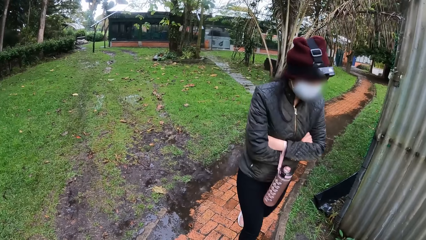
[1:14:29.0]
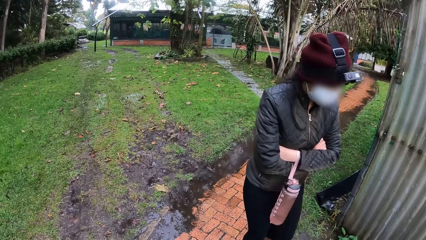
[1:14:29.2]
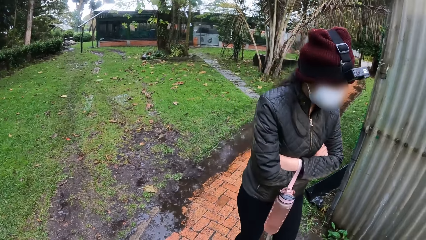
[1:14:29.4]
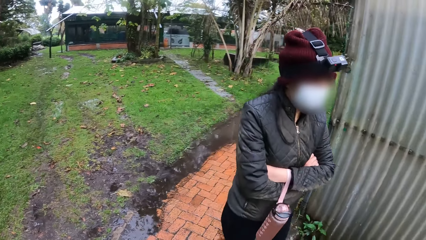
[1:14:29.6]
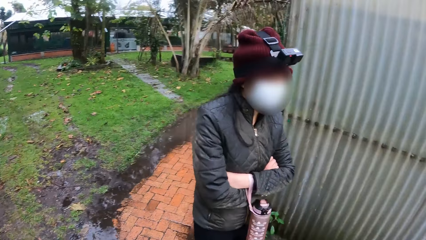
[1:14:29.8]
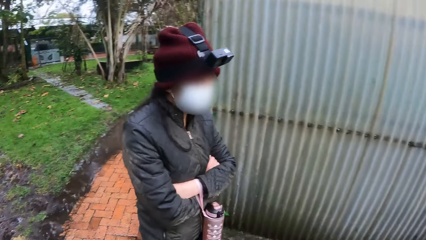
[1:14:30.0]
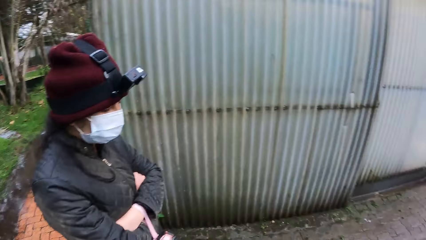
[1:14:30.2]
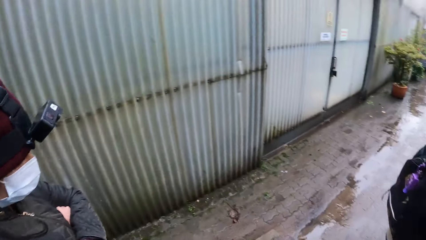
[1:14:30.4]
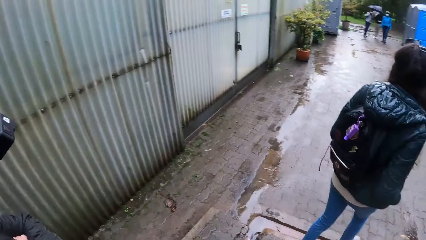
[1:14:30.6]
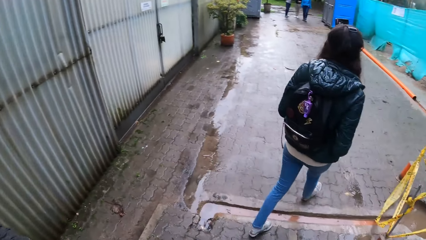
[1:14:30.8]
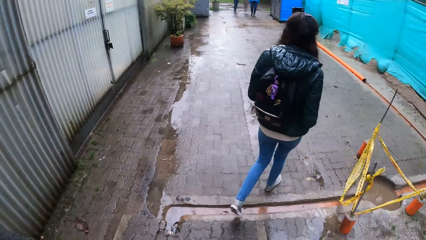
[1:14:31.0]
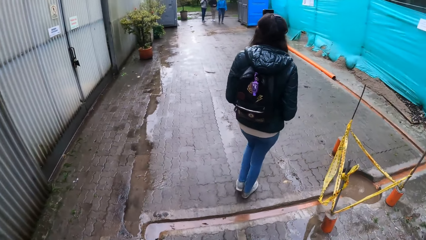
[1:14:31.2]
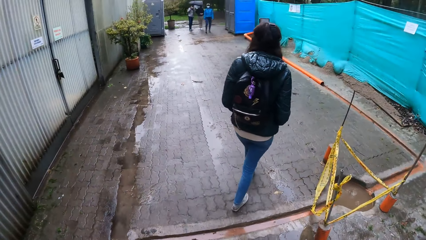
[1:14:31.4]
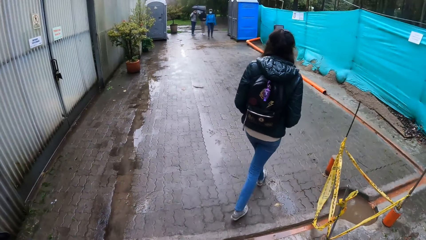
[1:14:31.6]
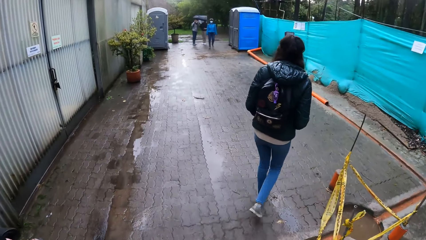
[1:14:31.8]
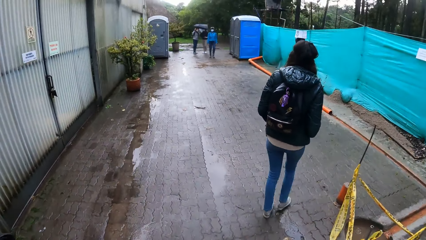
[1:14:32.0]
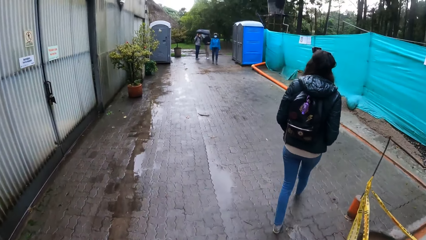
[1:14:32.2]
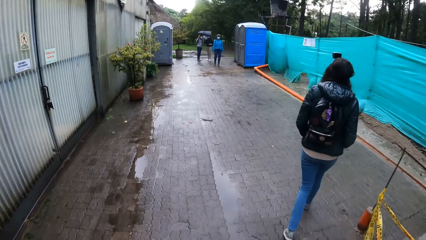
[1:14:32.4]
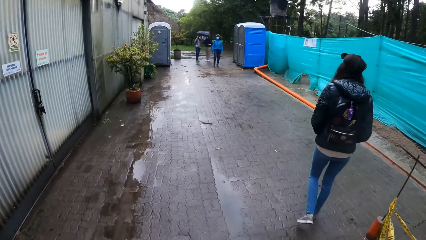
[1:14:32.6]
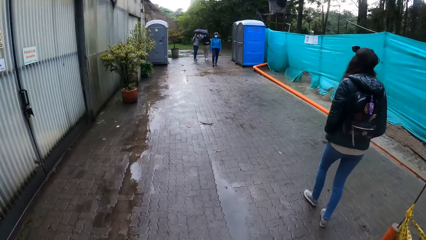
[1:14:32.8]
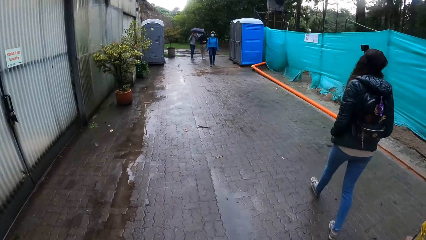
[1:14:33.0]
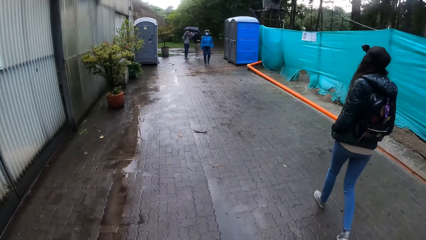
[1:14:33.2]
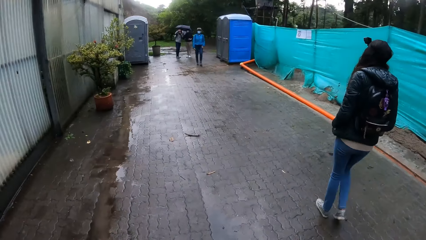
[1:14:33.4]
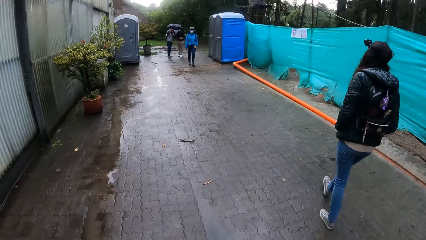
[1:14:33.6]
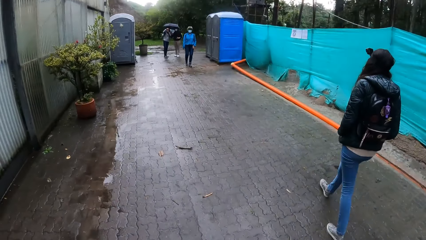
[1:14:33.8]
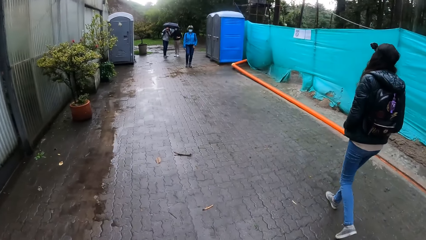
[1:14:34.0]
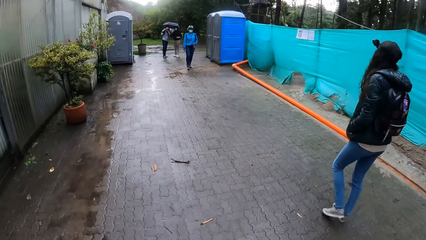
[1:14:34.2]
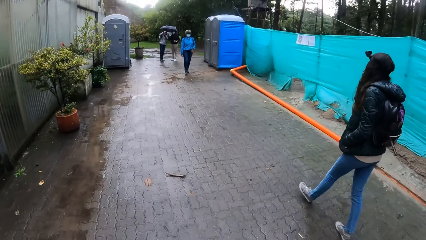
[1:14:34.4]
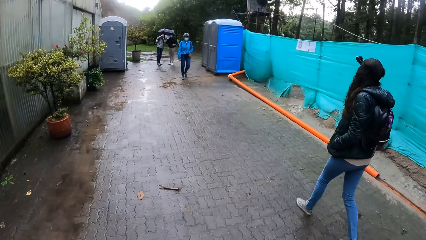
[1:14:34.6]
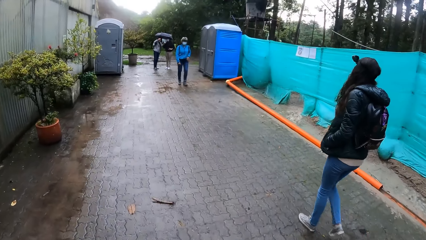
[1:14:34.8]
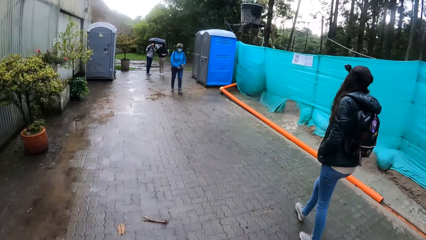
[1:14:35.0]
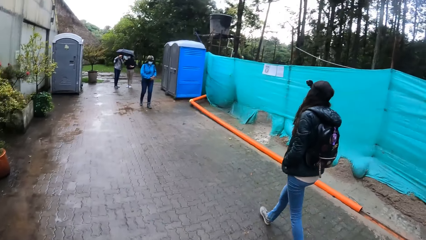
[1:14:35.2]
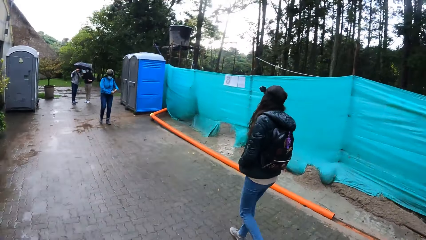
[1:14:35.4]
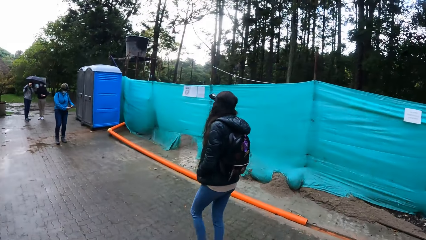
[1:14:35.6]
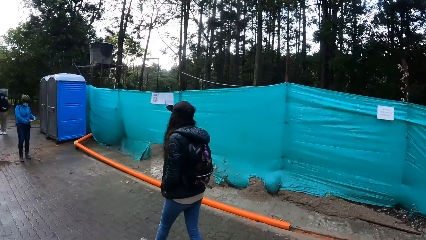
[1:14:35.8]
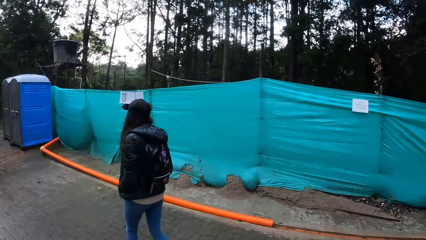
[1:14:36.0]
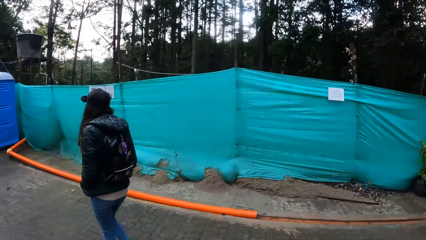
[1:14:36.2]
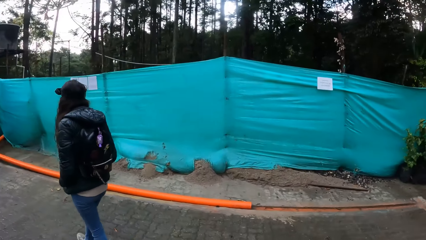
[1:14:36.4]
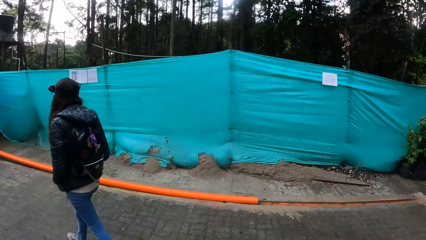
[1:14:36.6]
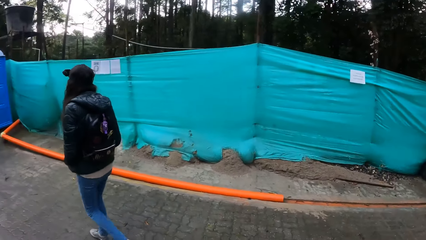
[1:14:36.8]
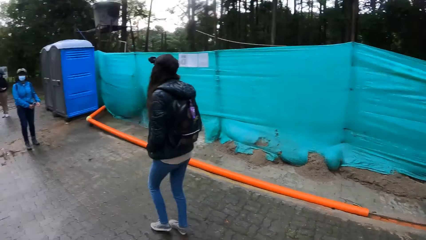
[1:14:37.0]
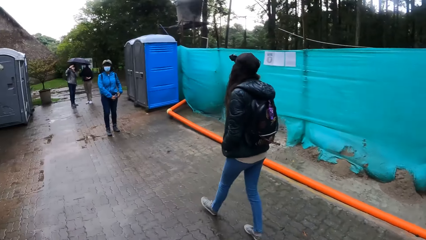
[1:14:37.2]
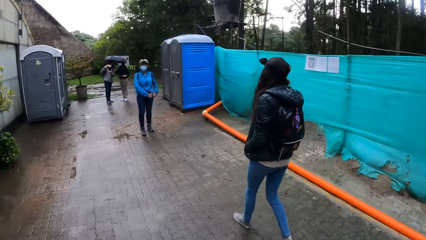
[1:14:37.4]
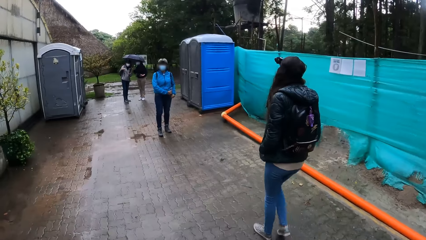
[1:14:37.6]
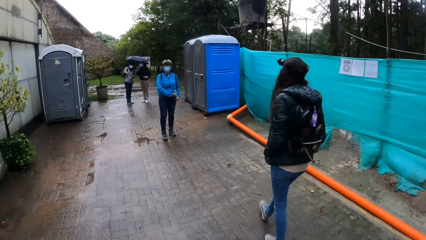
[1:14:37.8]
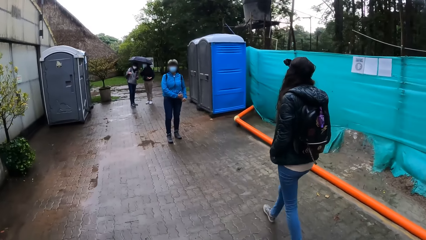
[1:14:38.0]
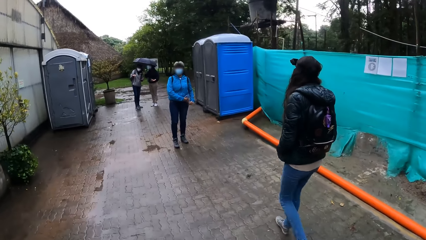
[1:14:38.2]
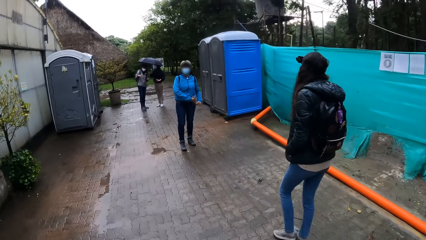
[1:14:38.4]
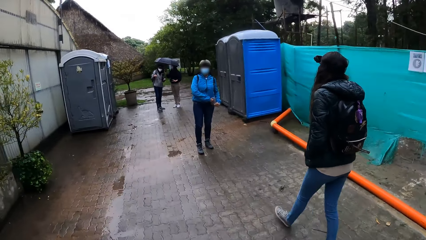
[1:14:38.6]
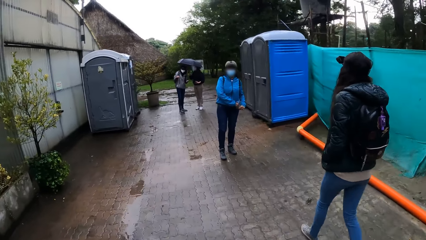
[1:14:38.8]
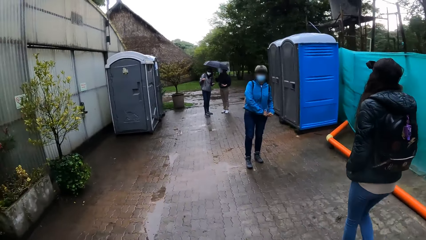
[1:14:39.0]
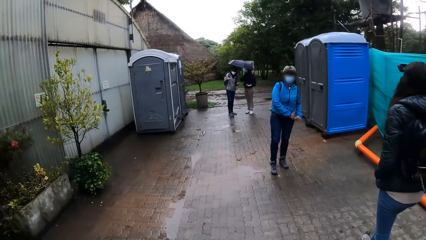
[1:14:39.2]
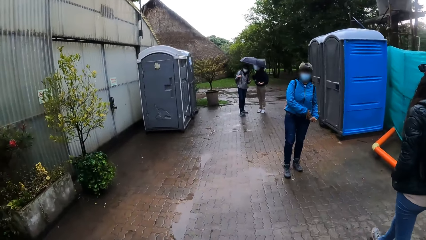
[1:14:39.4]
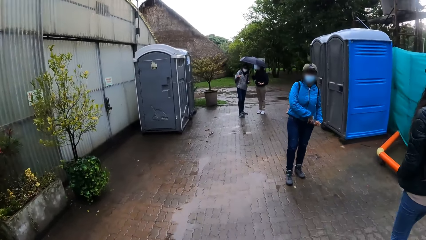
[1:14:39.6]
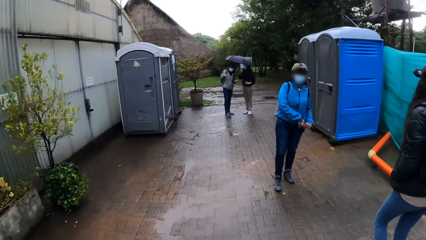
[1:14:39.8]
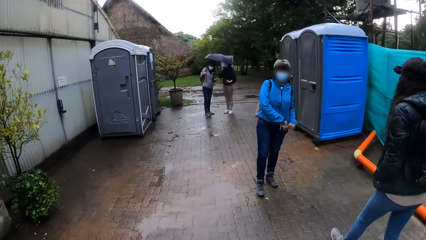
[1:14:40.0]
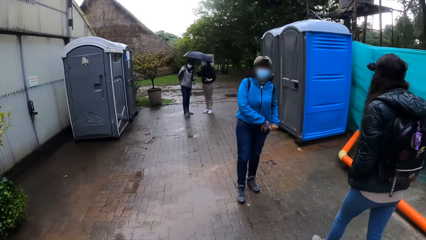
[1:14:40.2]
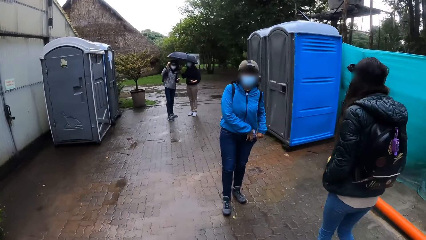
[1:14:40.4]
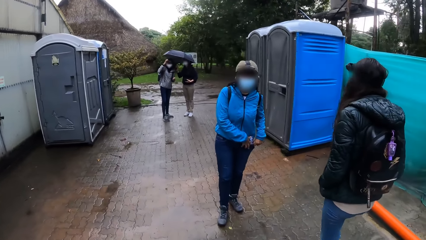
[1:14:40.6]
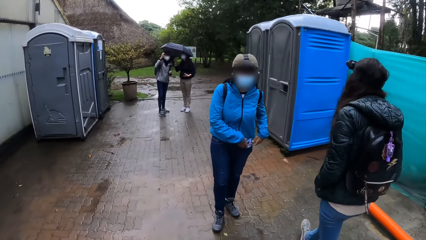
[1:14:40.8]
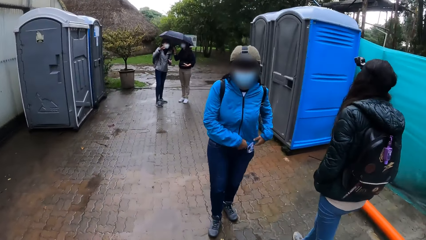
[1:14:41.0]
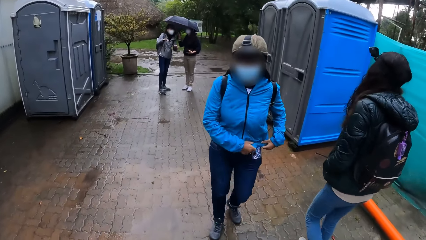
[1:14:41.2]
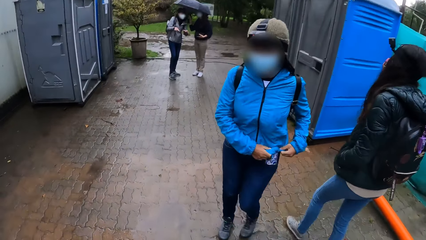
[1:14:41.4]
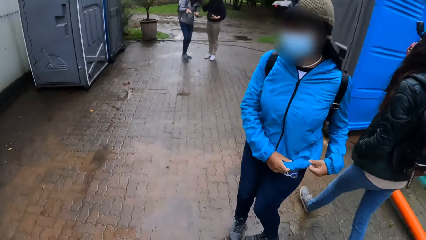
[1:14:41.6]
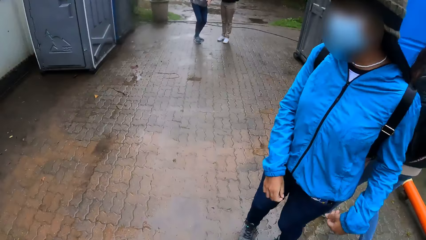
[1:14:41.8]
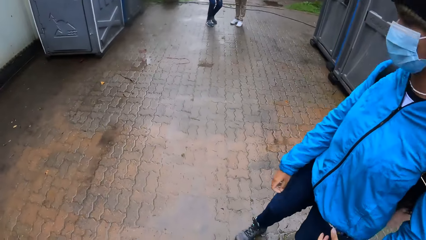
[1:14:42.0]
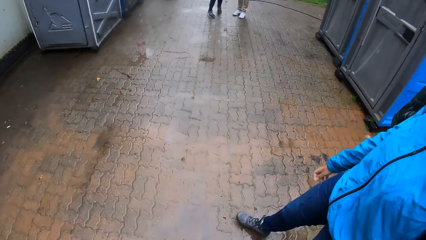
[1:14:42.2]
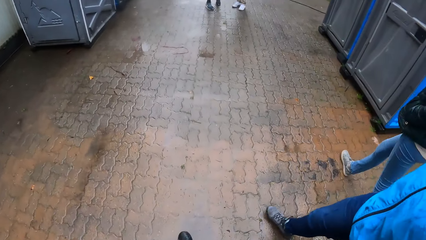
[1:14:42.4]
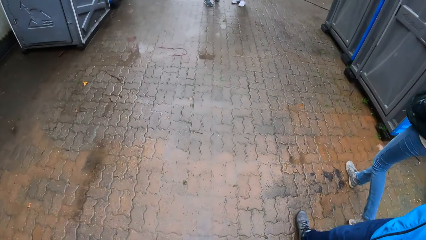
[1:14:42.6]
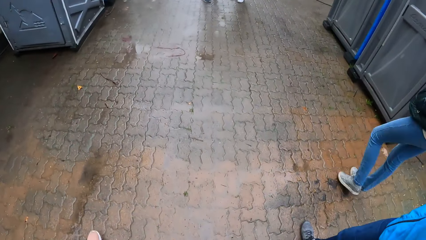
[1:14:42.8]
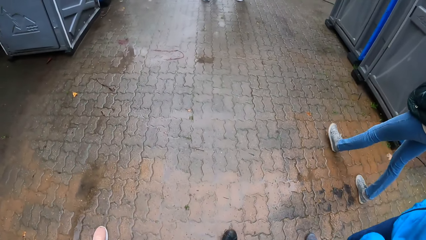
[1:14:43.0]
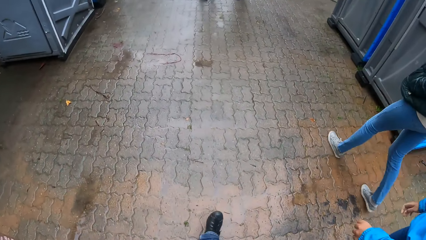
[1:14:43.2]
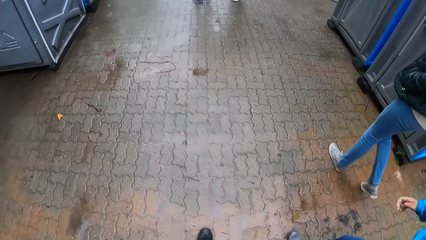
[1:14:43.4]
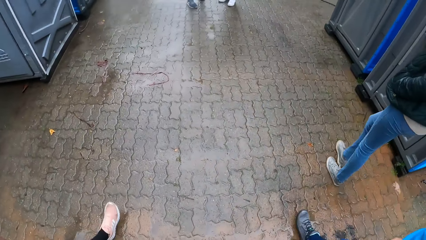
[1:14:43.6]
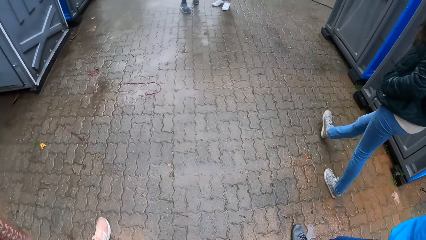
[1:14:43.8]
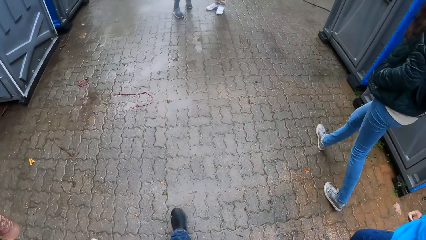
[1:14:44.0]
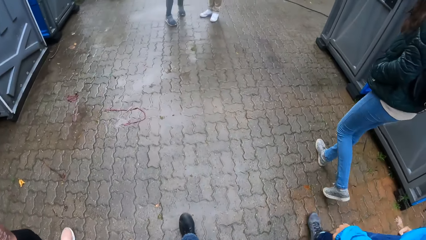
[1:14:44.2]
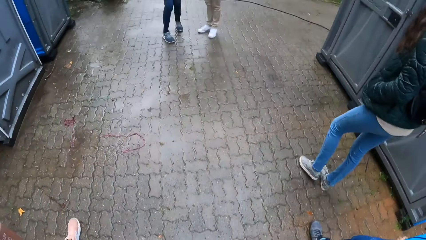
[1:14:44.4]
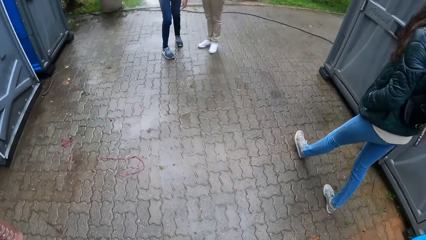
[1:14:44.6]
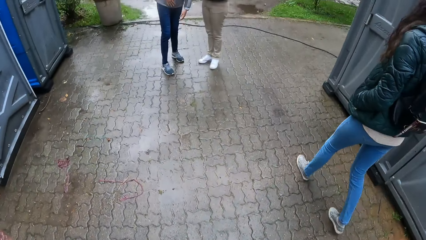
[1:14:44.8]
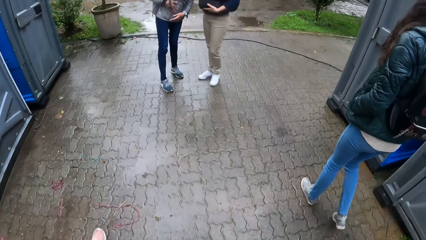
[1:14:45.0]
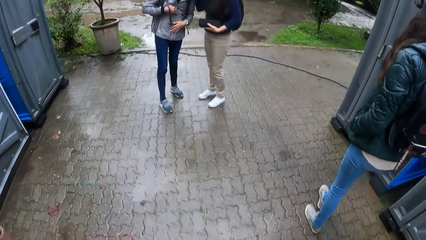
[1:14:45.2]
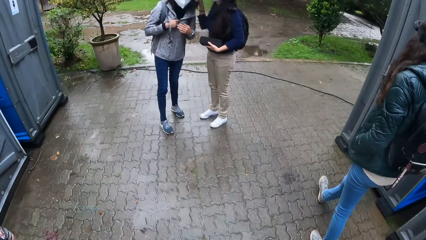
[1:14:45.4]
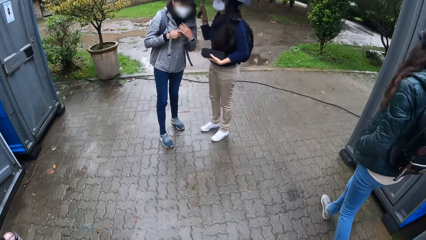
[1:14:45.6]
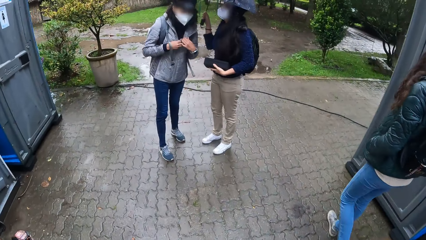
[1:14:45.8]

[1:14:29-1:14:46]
A woman walks beside the camera wearer. The camera wearer walks back on the footpath. A lady walks on the footpath towards another lady. The first lady stands on the footpath. The other lady walks on the footpath towards the first lady. The first lady adjusts her top cloth and walks back on the footpath. The camera wearer walks beside the two ladies and another lady.
